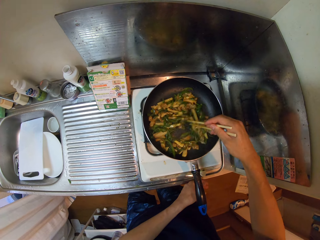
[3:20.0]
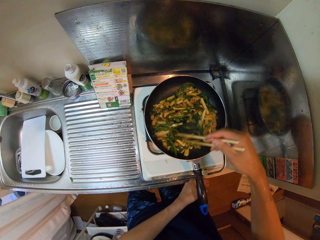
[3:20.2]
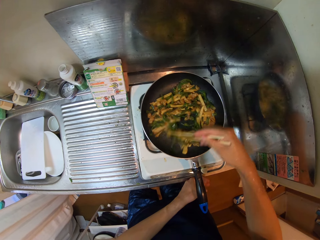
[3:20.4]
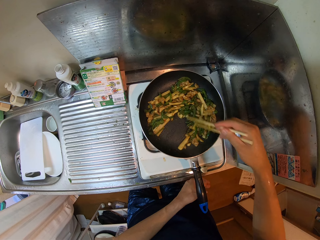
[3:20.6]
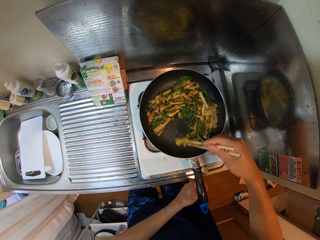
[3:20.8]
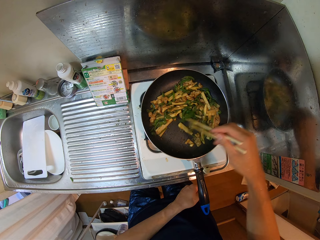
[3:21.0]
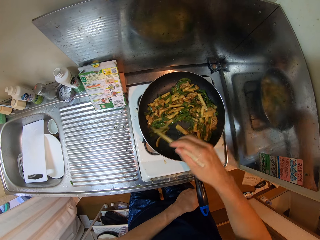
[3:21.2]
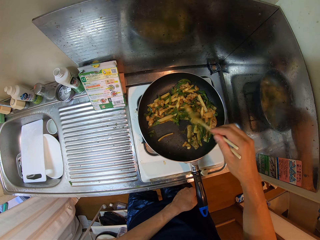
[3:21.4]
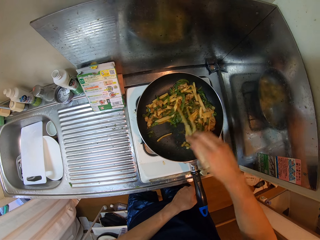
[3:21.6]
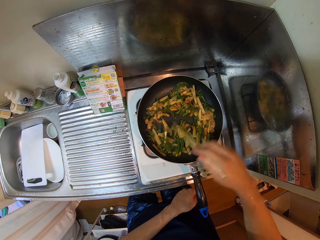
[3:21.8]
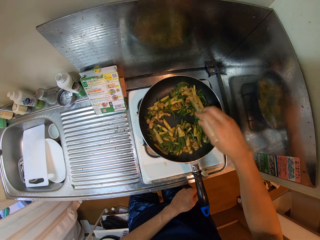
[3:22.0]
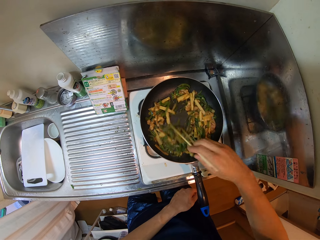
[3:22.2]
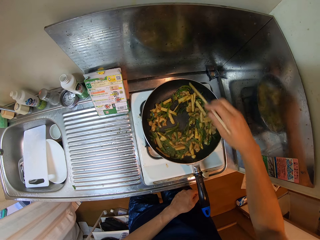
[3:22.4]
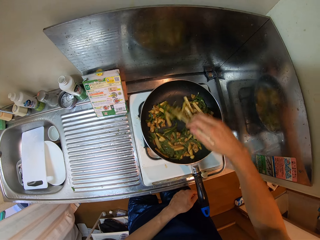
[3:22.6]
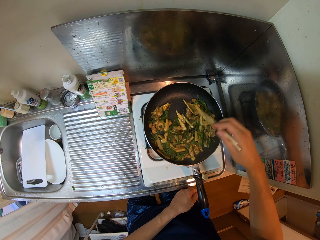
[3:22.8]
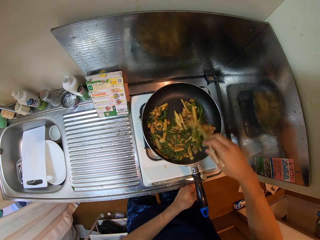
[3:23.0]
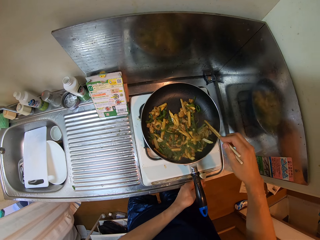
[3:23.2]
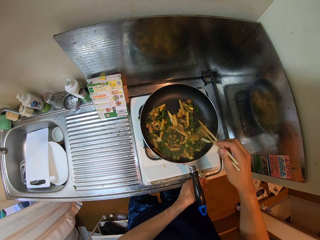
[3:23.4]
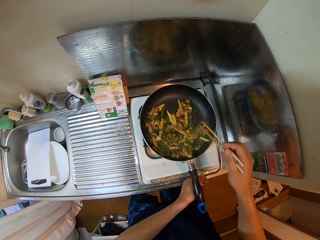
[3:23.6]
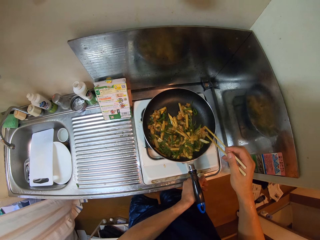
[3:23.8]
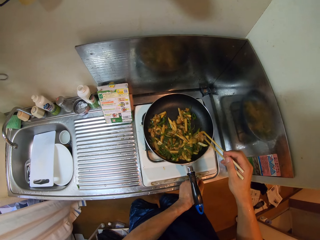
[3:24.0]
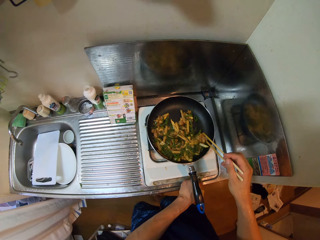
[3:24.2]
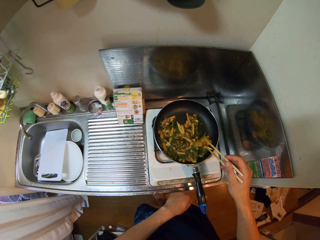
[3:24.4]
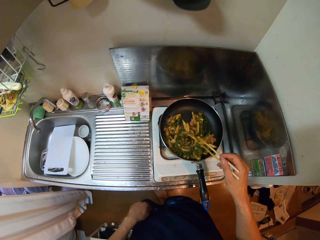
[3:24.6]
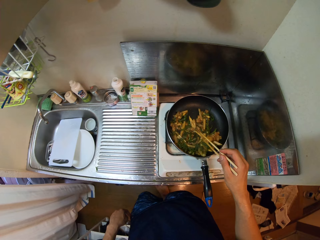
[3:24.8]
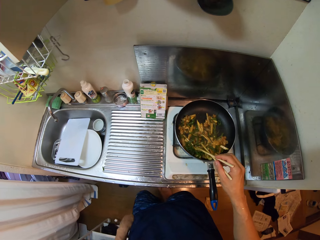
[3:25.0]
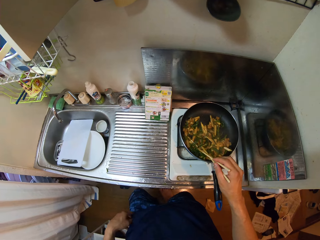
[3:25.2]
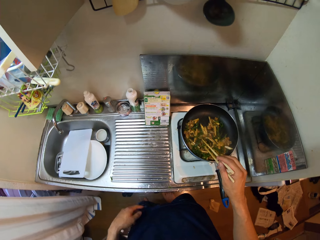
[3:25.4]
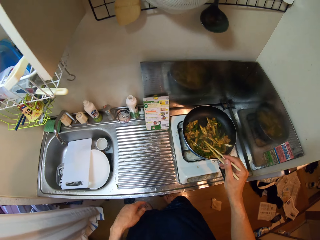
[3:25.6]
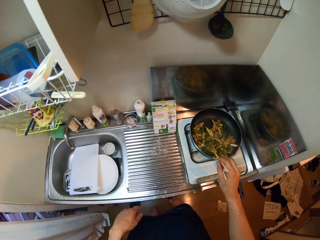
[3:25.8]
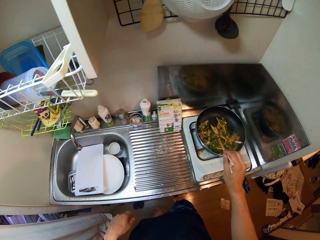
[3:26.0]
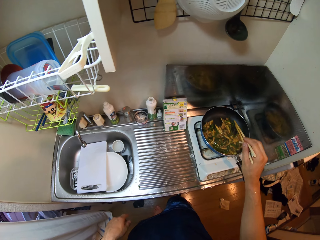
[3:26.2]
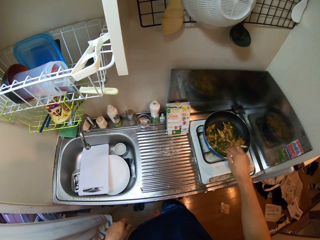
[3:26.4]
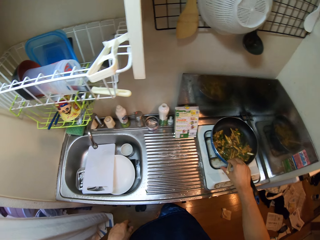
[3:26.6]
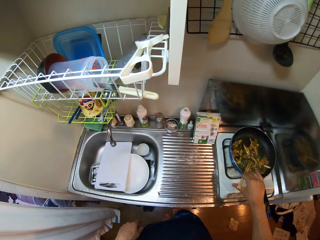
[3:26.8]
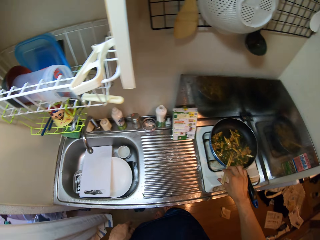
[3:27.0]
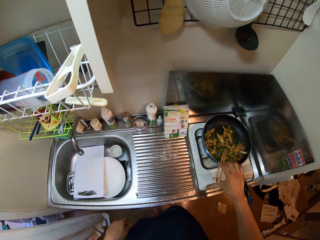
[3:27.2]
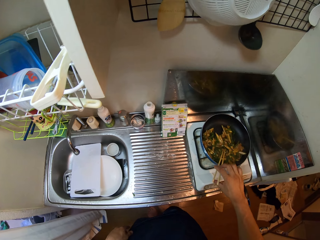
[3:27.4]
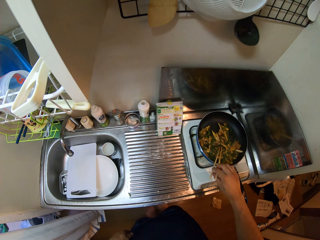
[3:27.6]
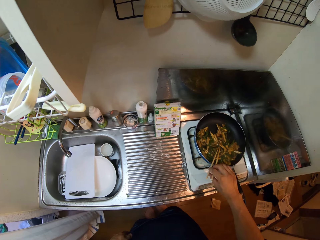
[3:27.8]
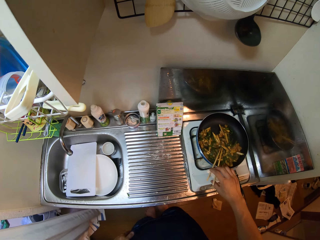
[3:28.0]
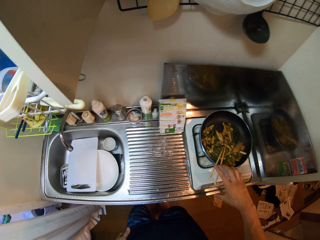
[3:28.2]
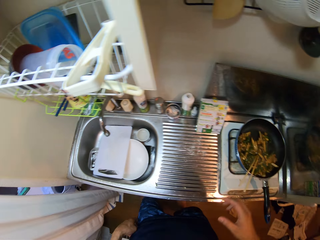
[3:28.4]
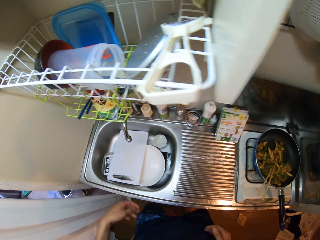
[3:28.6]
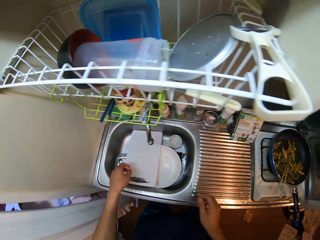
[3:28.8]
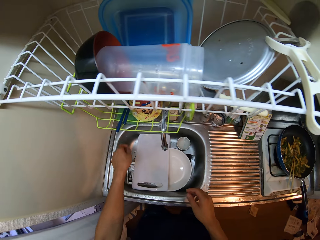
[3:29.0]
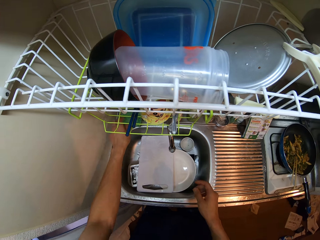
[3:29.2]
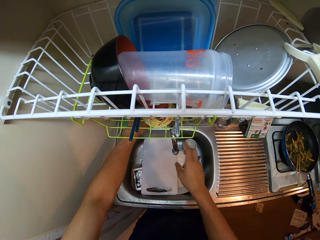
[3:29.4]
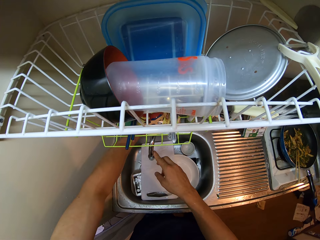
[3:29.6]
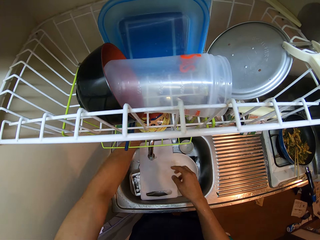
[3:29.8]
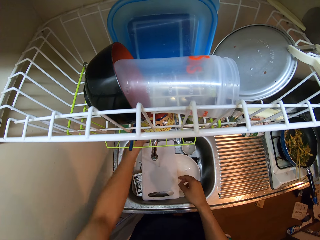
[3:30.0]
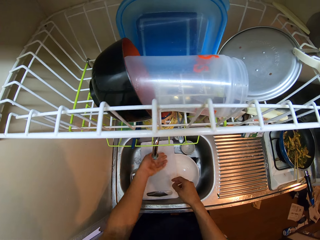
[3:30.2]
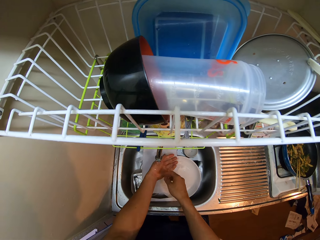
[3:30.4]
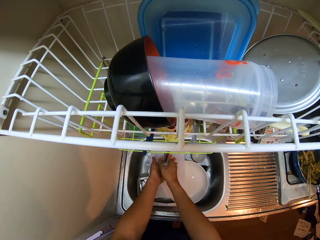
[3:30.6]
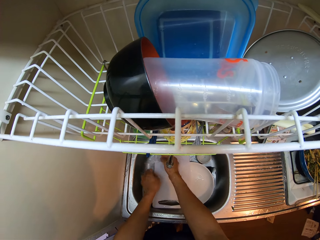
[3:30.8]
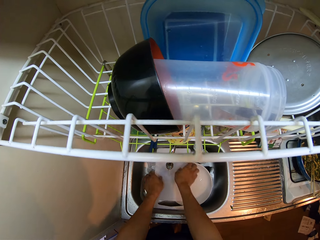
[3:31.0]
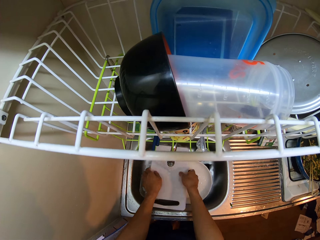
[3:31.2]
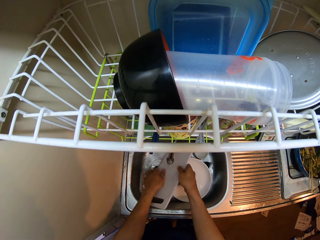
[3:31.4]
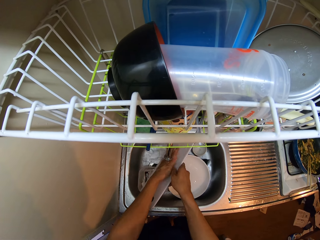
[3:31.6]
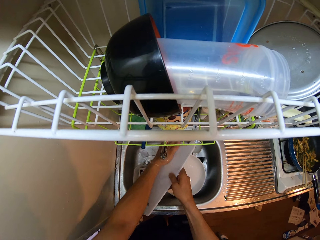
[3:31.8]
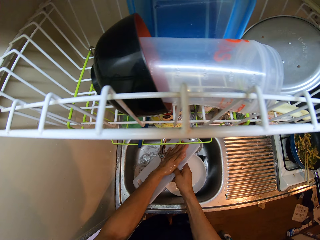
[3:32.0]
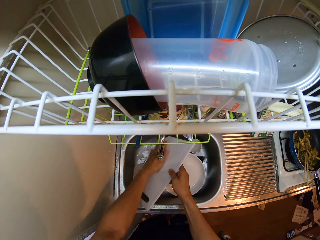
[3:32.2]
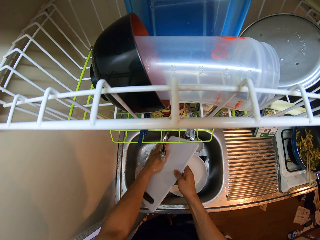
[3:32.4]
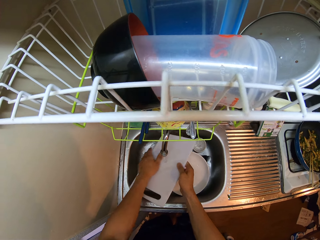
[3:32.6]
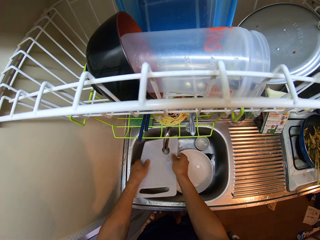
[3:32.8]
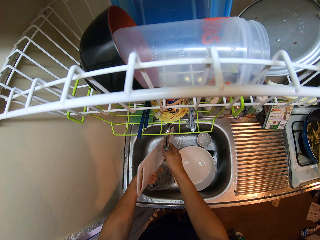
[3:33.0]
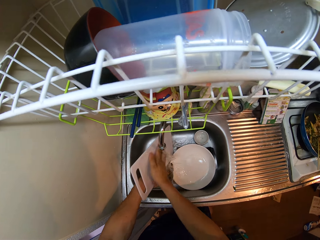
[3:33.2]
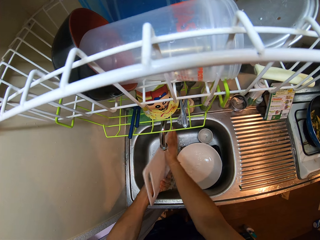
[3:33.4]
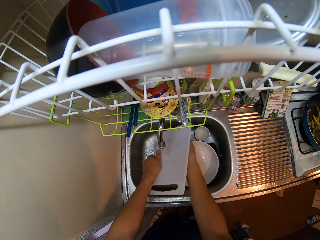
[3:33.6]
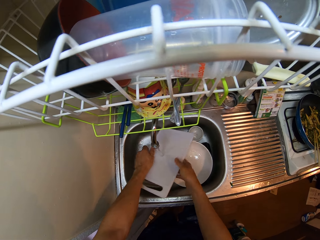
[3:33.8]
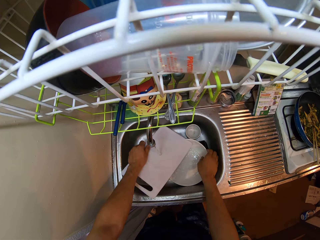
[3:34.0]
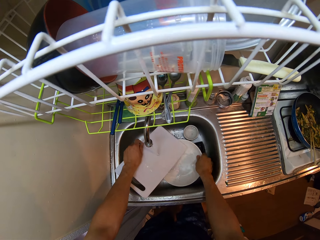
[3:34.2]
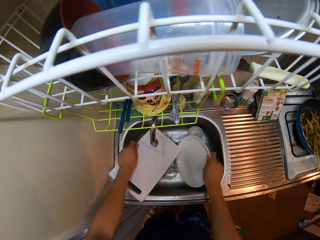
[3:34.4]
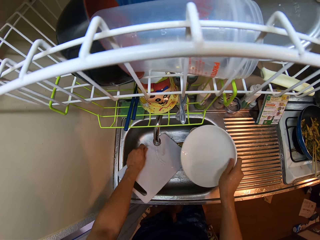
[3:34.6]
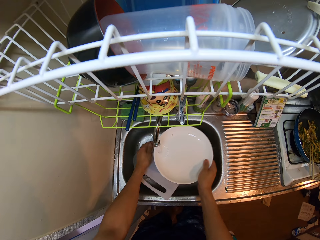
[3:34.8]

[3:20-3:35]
The camera wearer regulates the fire. She turns off the electric cooker. She drops the chopsticks in the fry pan. She moves towards the kitchen sink. She turns on the tap with her left hand. She rinses her two hands. She rinses the cutting board. She picks up a plate from the kitchen sink.

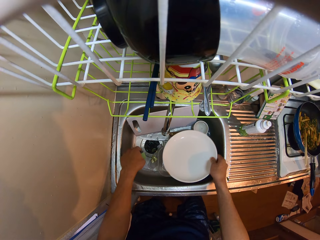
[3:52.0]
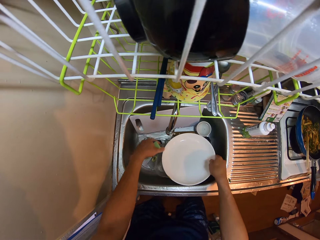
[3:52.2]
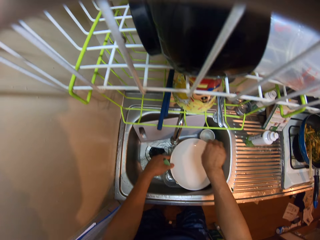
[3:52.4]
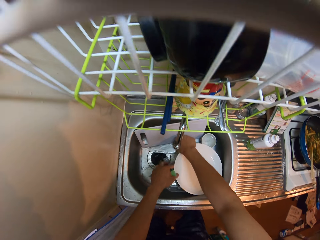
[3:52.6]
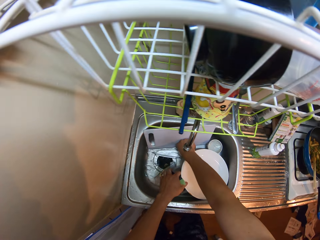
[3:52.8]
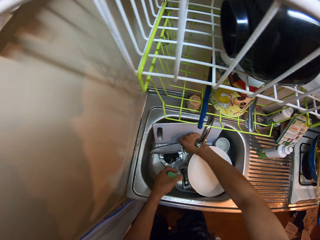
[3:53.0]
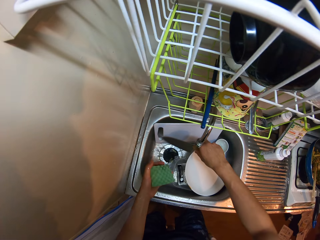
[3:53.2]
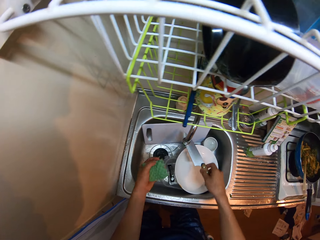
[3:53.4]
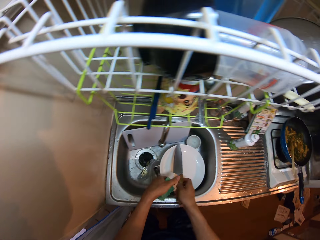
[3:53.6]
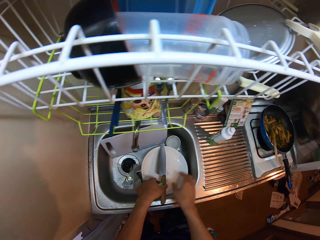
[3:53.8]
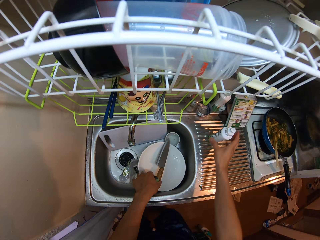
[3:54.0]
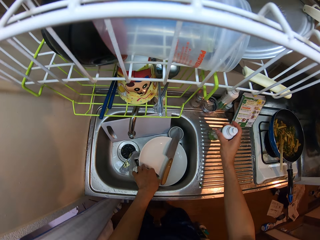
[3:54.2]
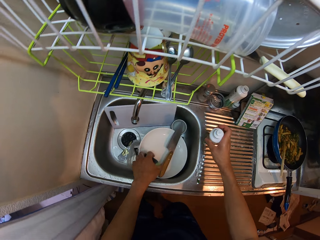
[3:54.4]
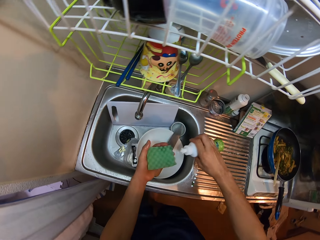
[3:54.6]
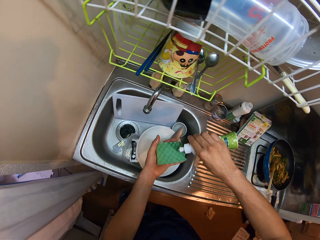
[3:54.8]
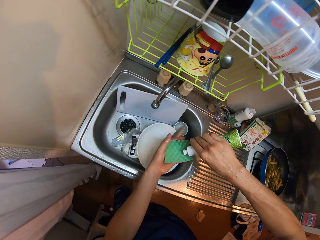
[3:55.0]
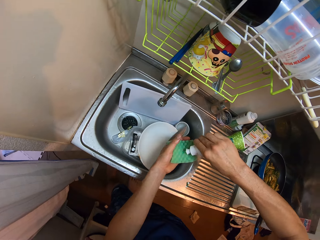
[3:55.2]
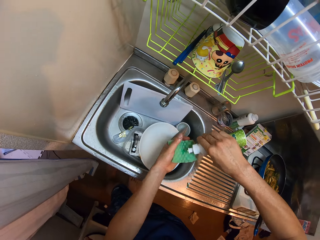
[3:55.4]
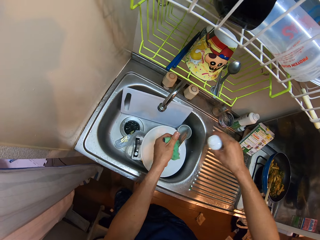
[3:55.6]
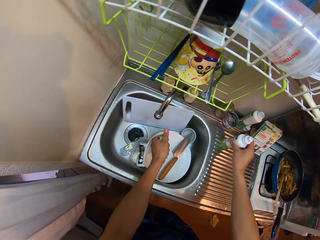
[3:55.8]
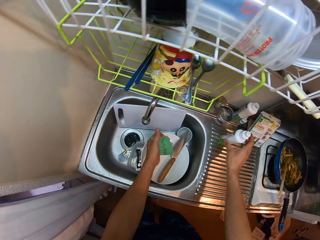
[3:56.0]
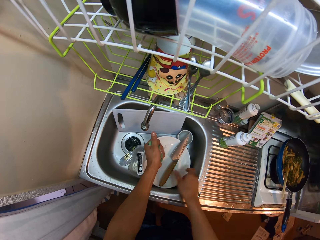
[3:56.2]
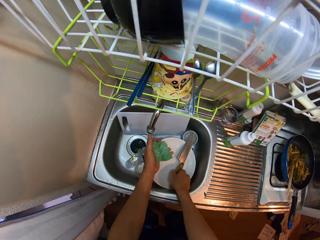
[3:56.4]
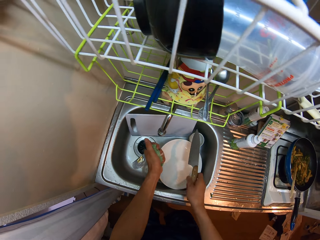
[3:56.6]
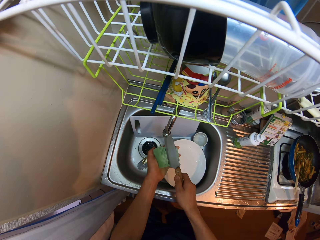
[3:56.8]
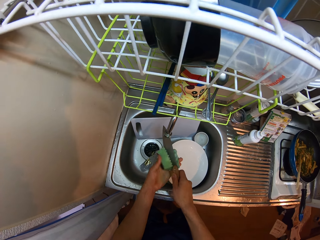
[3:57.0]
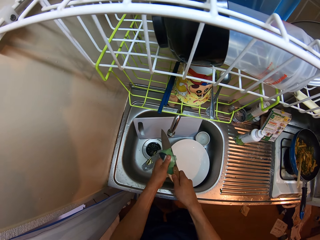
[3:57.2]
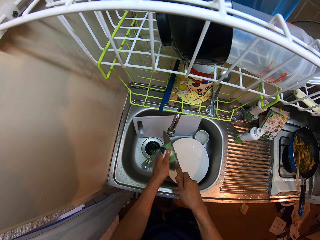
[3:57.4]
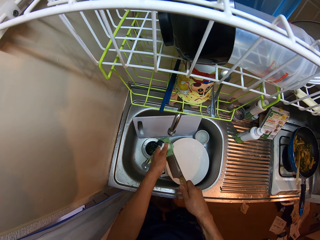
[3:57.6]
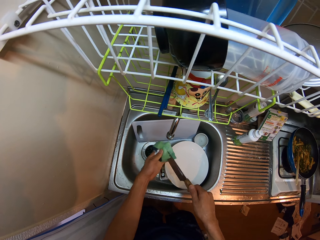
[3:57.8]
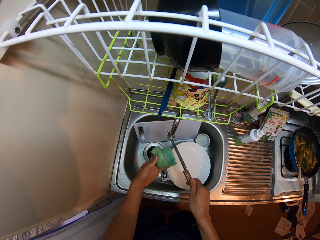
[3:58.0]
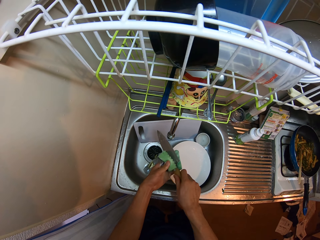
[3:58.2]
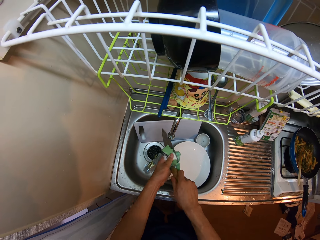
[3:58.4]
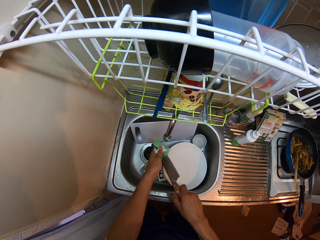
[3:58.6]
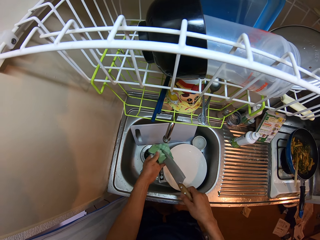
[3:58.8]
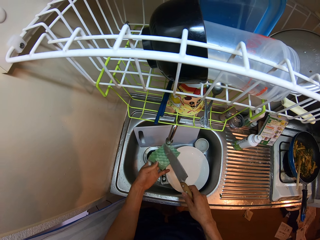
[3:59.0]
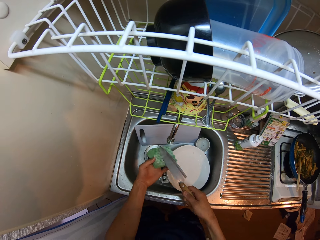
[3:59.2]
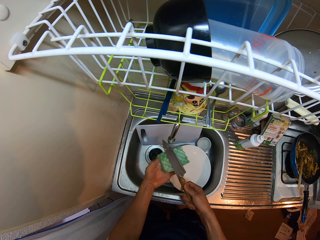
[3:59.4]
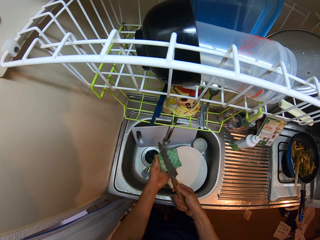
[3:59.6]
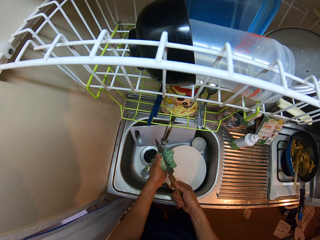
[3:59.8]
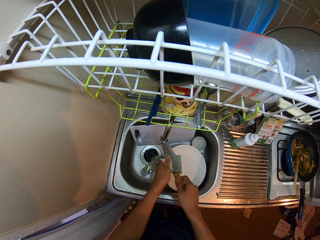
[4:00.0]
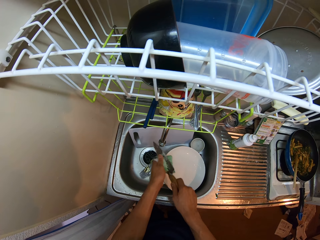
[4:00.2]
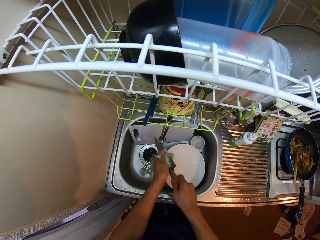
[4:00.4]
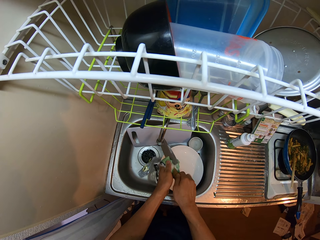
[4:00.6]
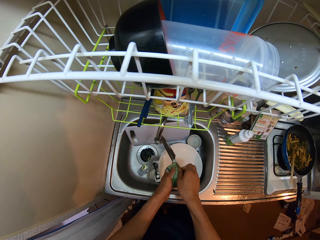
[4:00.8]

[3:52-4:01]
The camera wearer drops the plate in the kitchen sink. They pick up a knife from the kitchen sink. They apply detergent. They drop the detergent. They wash the knife.
